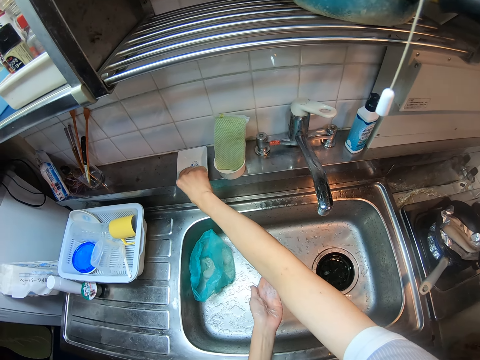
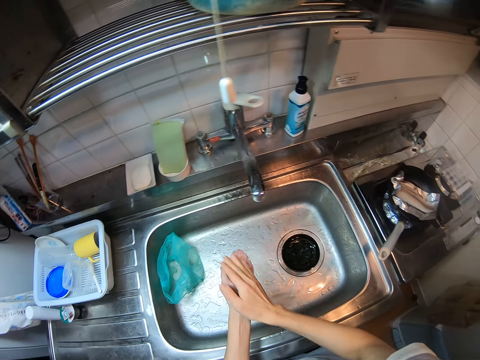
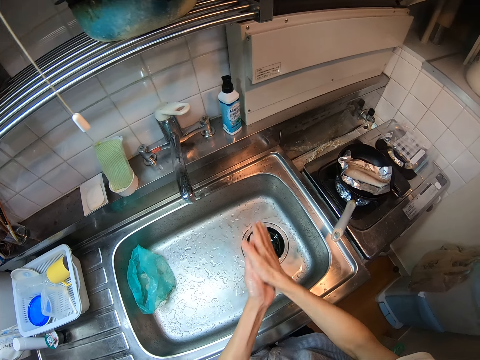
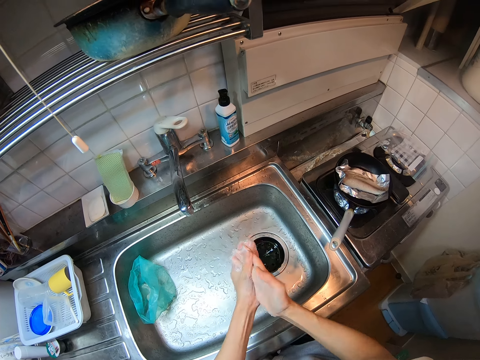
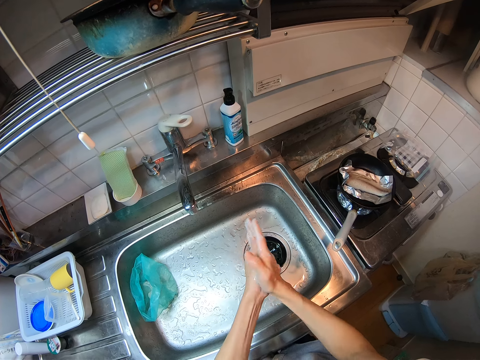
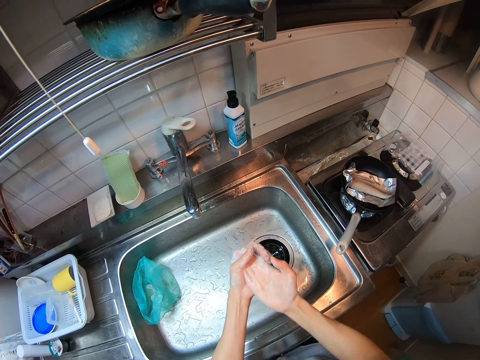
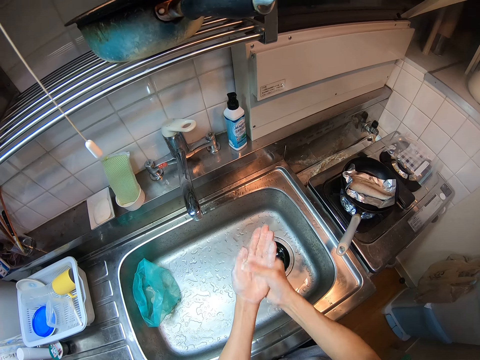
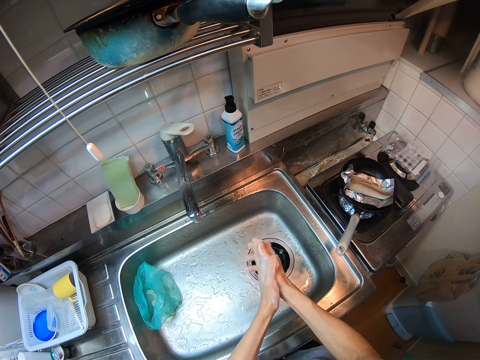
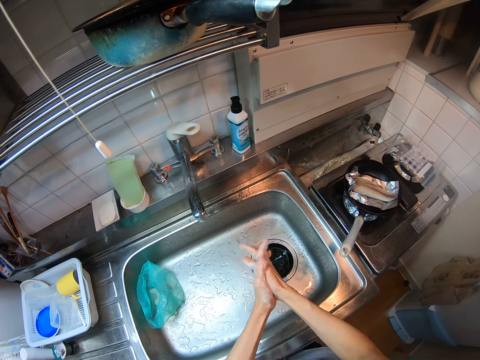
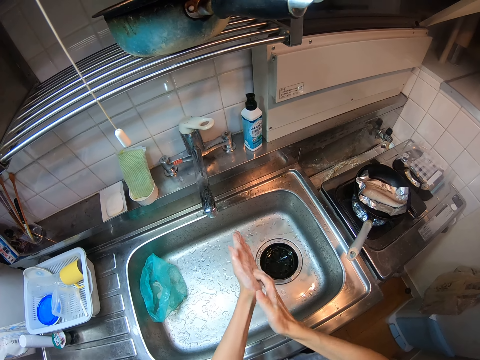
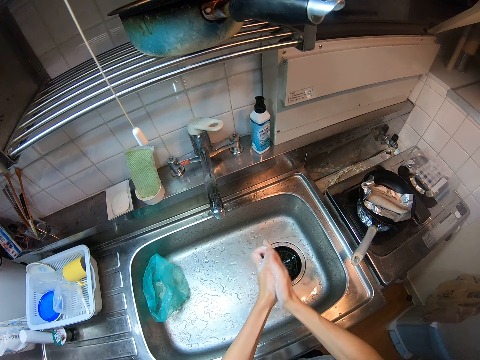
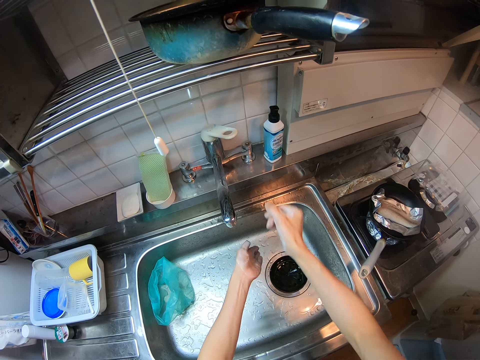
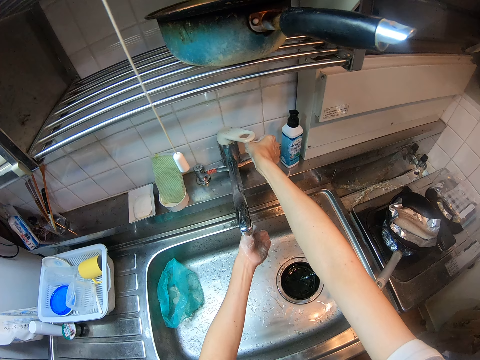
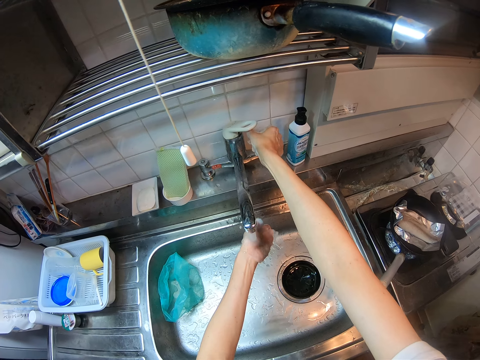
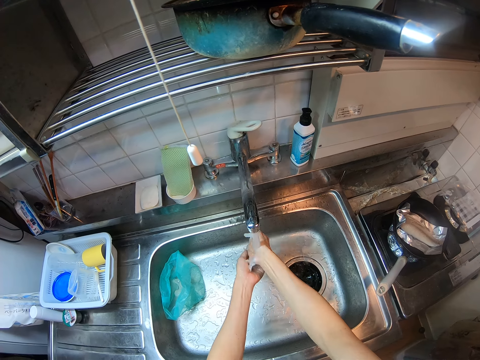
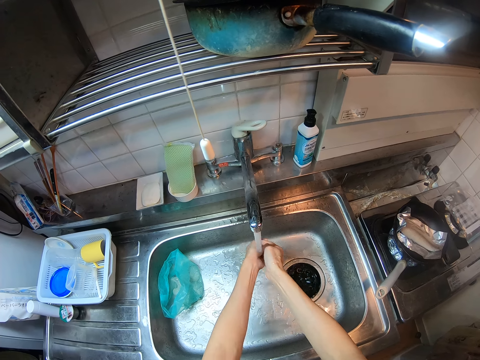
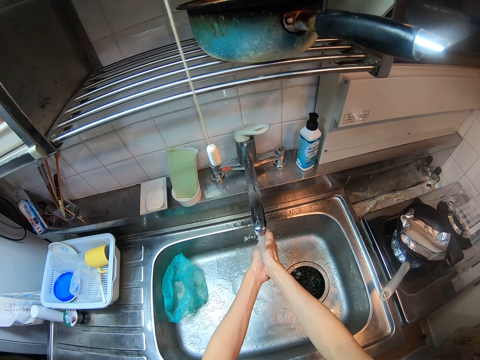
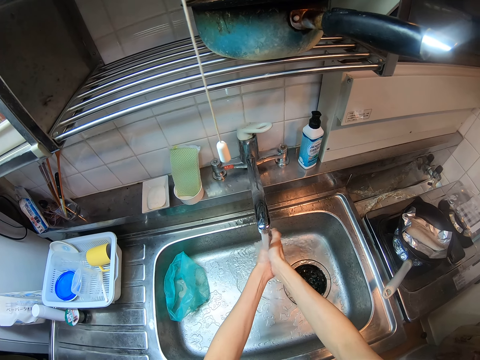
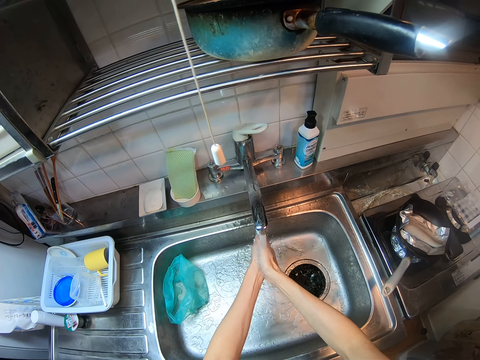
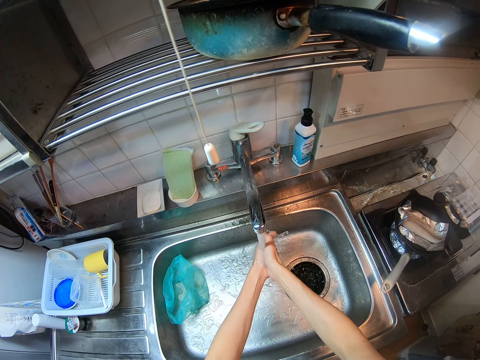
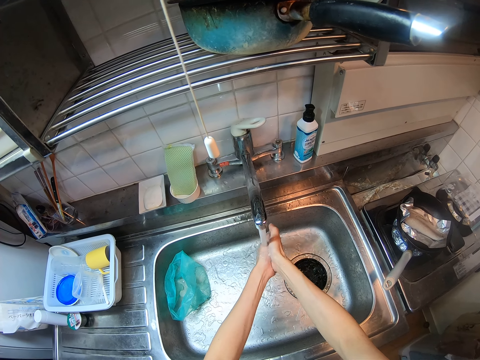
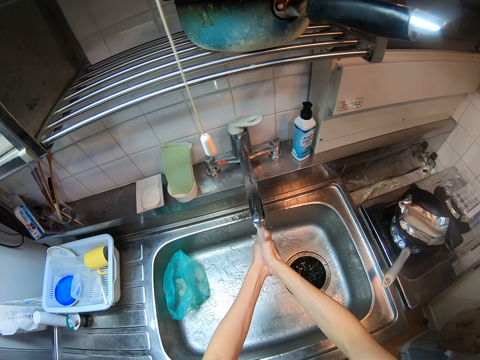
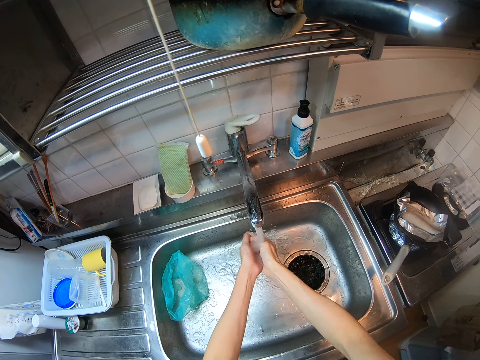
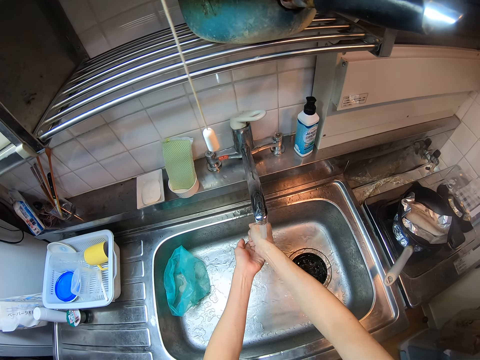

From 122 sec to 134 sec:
The camera wearer drops the soap on the soap dish. She rubs the soap around her hands. She turns on the tap. She washes her hand with water from the tap.

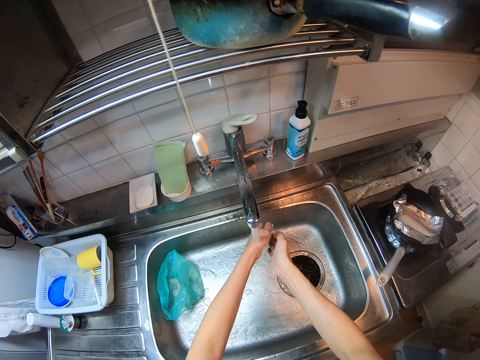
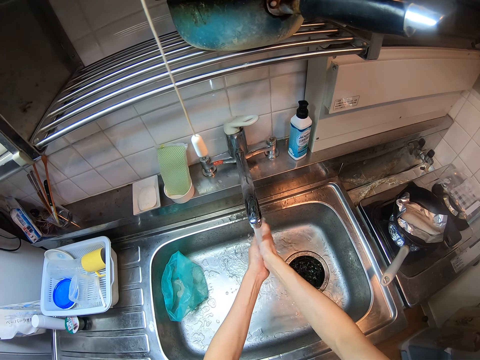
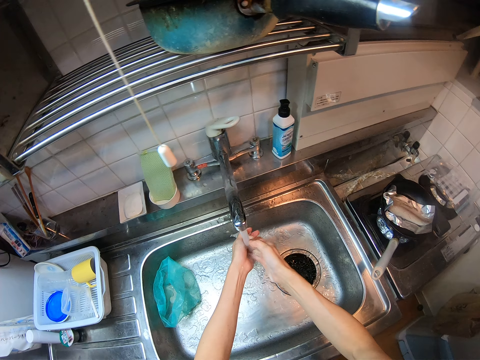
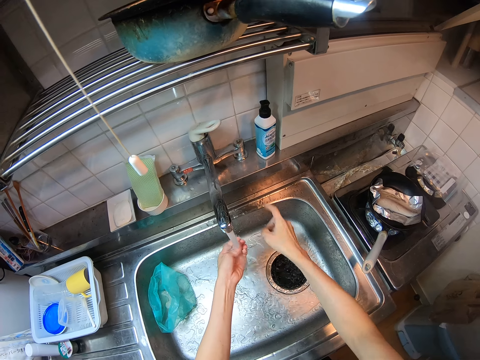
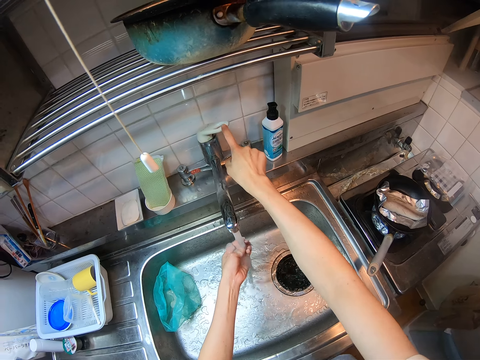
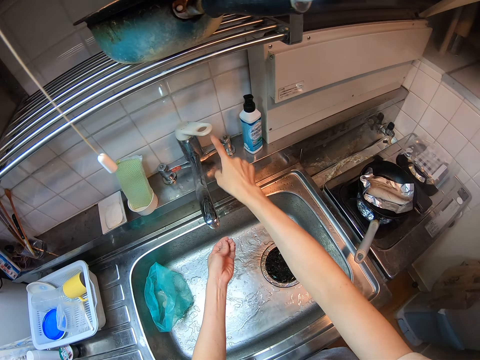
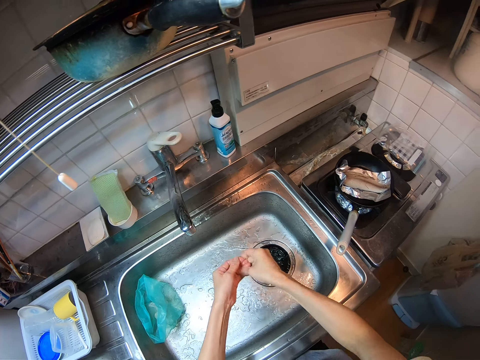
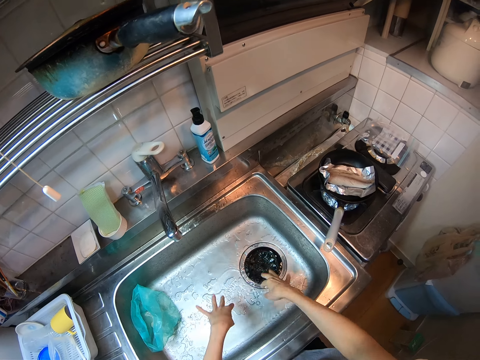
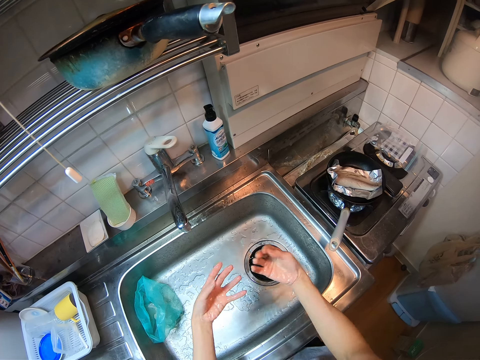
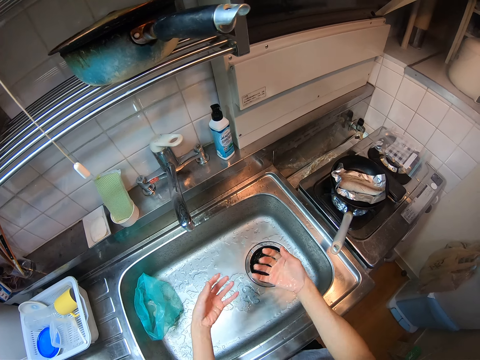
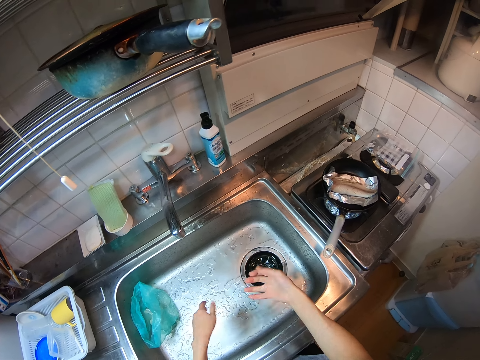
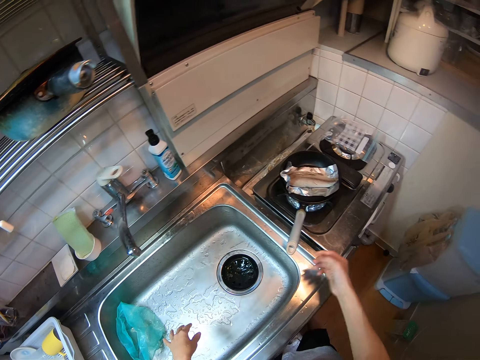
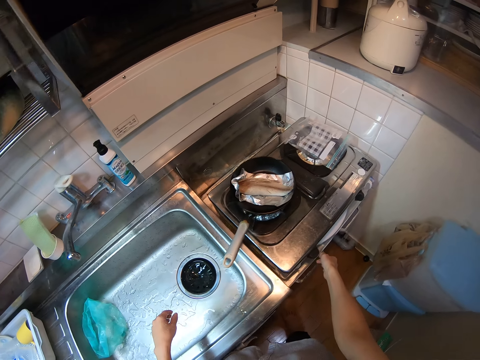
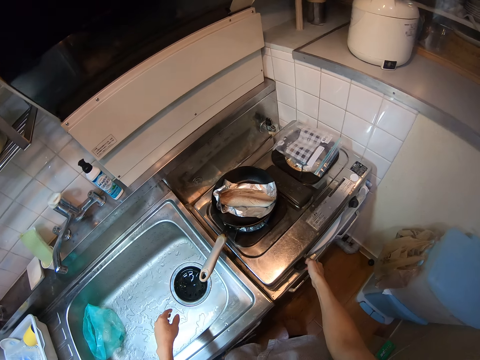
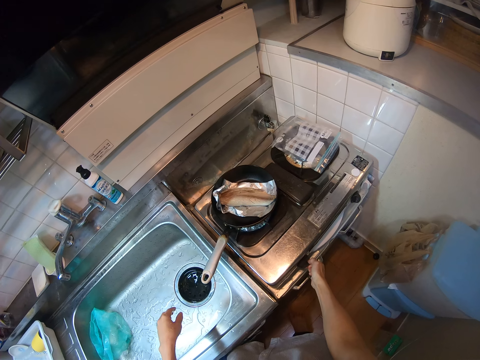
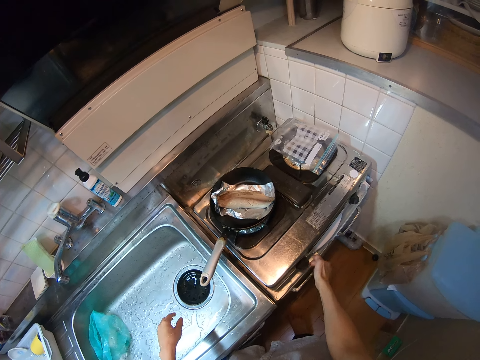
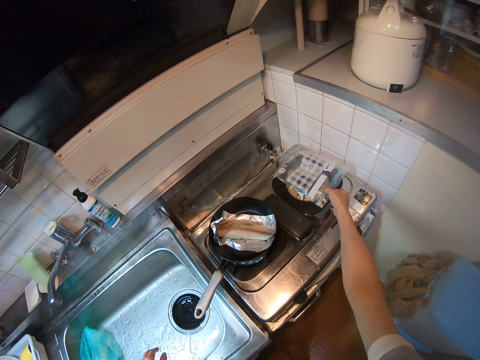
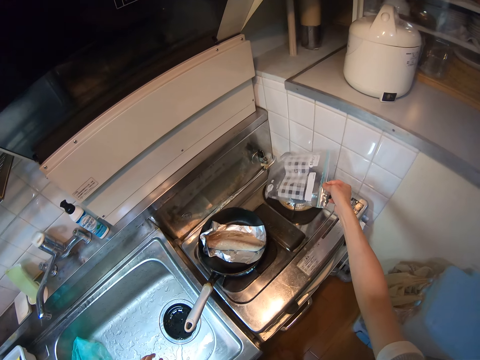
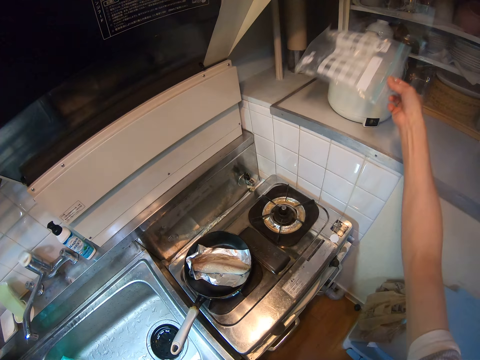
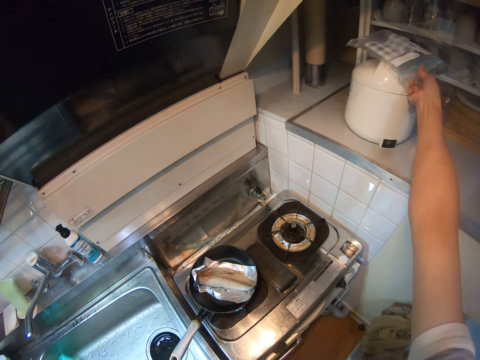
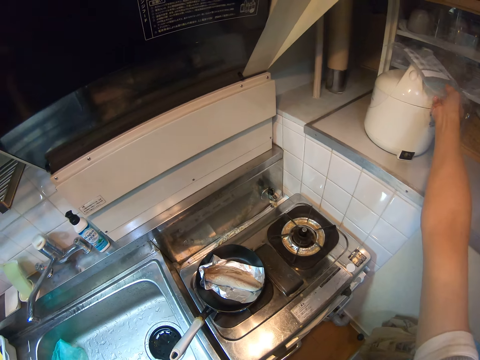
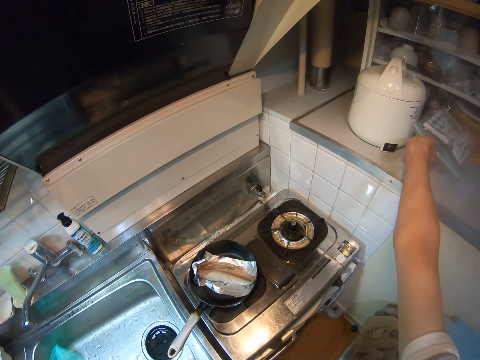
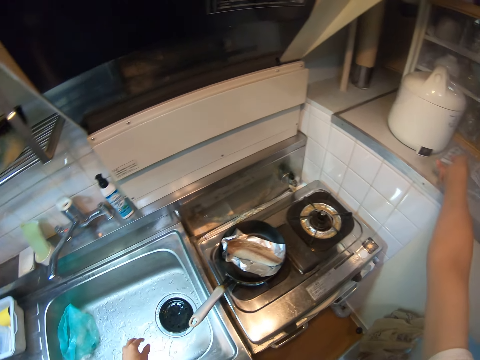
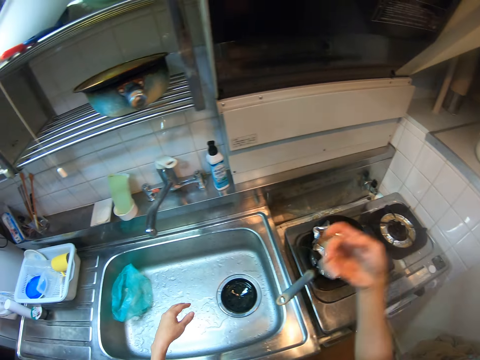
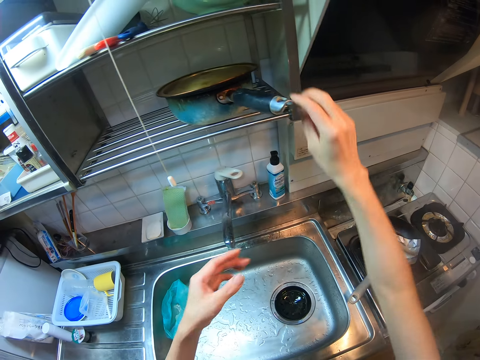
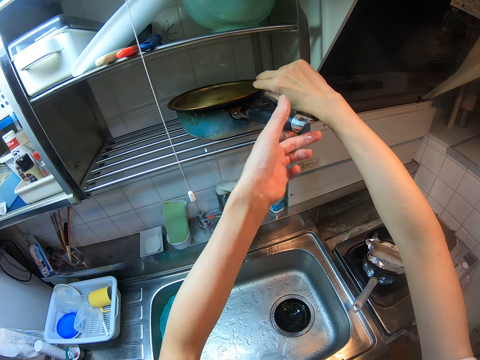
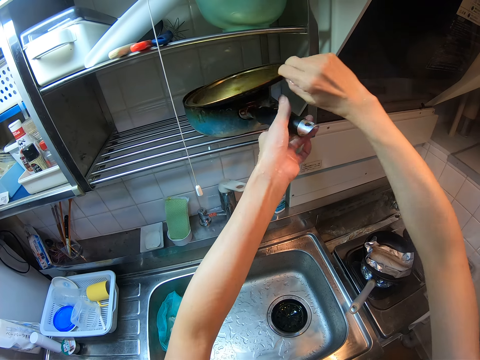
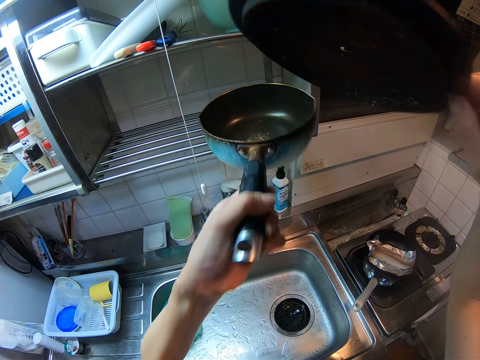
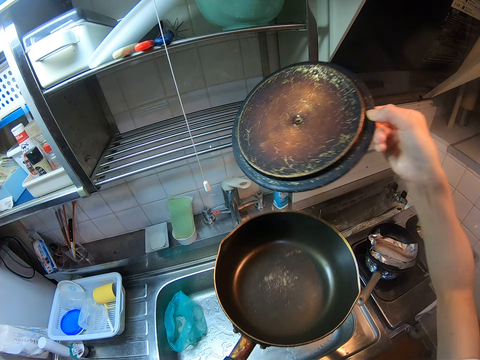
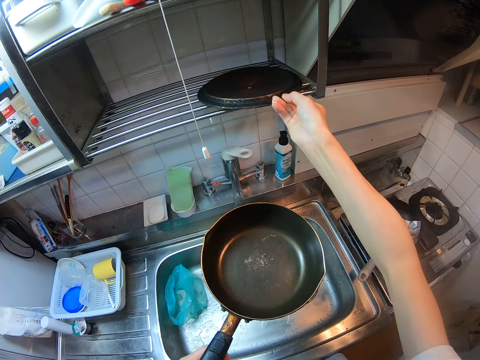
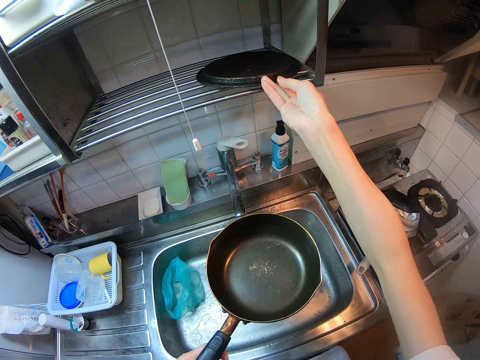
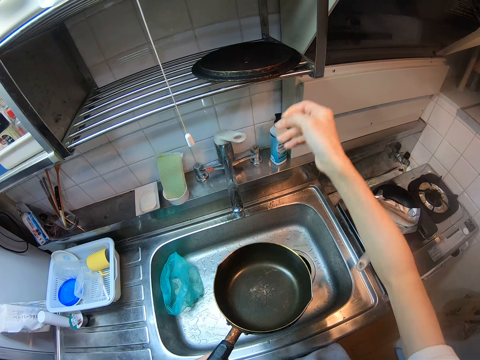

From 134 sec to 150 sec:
The camera wearer turns off the tap. She shakes water off her hands. She tries to open the drawer beneath the range cooker. She turns the heat up. She takes the seal bag on the right side of the range cooker. She places the seal bag on a cooler. She places the seal bag on the right table top of the kitchen. She takes the pot cover from the pot on the shelf above the sink. She takes the pot from the shelf above the sink. She drops the pot cover on the shelf above the sink.
